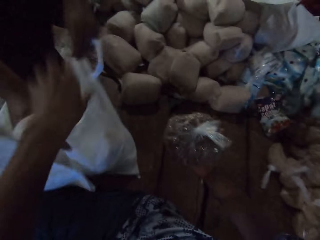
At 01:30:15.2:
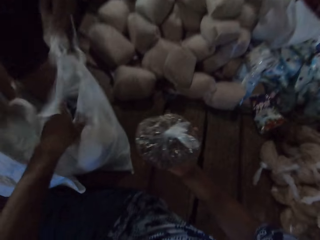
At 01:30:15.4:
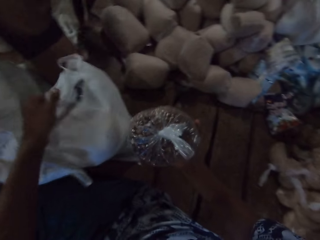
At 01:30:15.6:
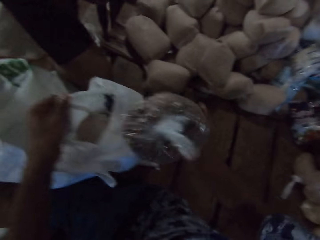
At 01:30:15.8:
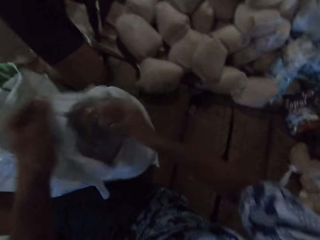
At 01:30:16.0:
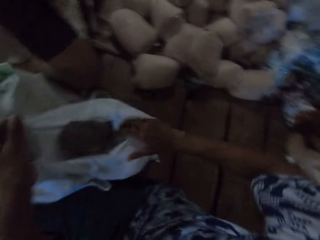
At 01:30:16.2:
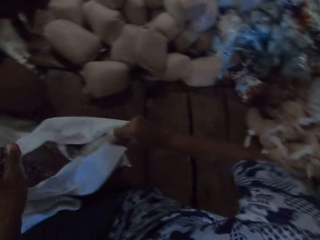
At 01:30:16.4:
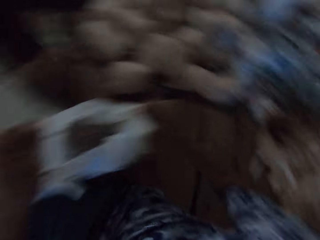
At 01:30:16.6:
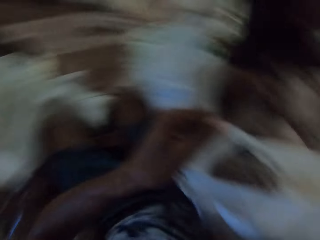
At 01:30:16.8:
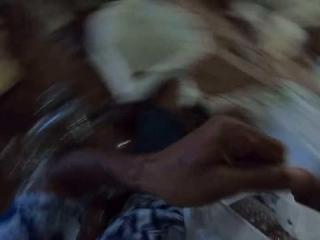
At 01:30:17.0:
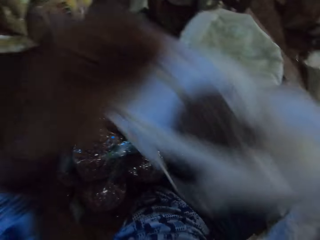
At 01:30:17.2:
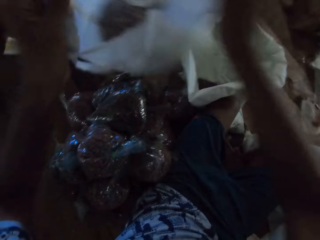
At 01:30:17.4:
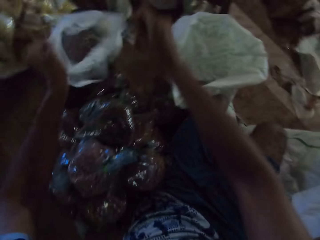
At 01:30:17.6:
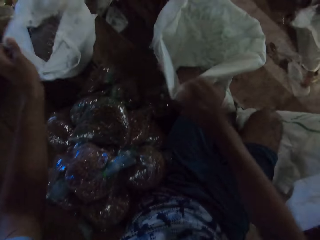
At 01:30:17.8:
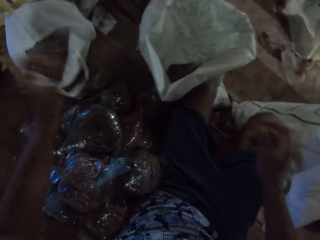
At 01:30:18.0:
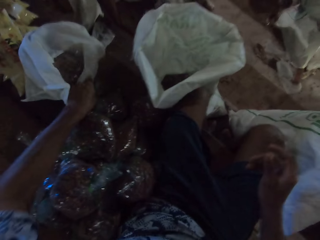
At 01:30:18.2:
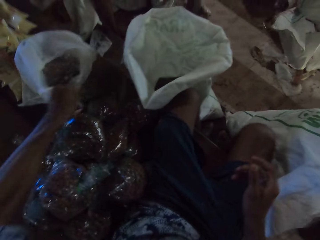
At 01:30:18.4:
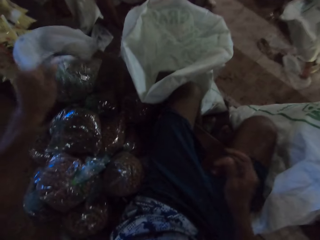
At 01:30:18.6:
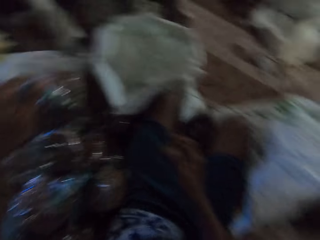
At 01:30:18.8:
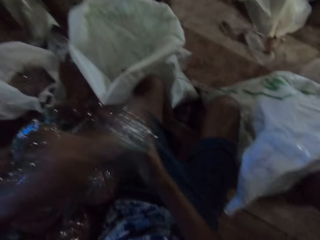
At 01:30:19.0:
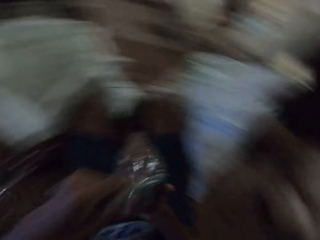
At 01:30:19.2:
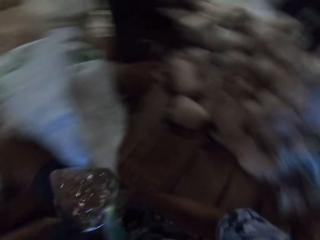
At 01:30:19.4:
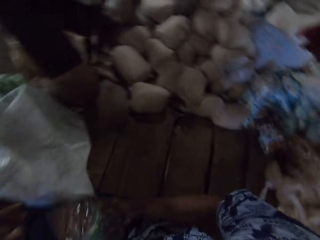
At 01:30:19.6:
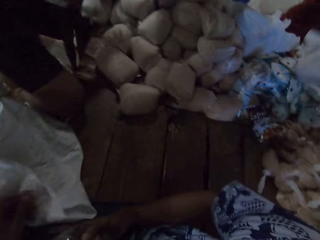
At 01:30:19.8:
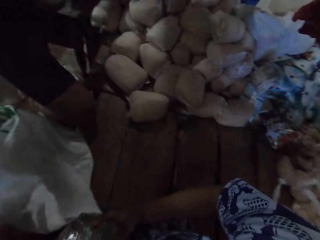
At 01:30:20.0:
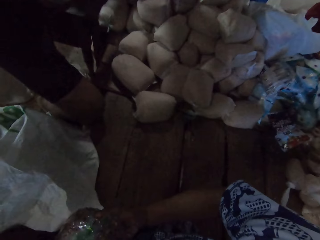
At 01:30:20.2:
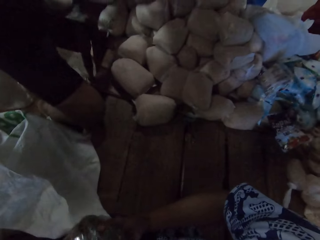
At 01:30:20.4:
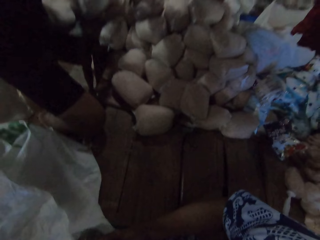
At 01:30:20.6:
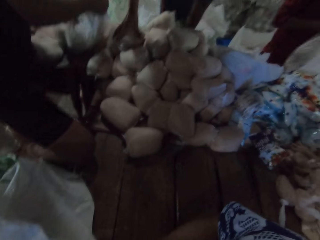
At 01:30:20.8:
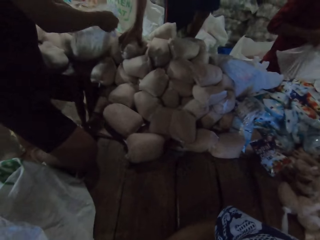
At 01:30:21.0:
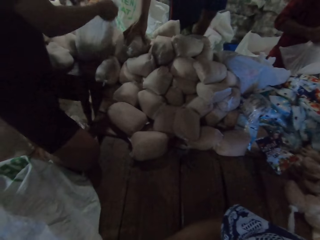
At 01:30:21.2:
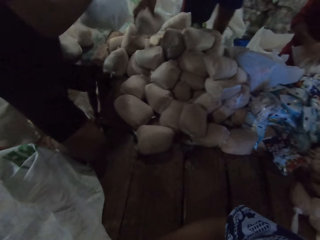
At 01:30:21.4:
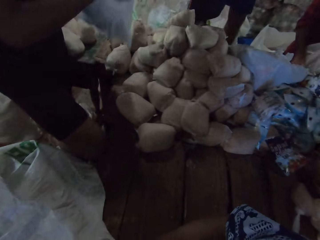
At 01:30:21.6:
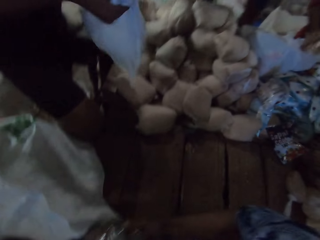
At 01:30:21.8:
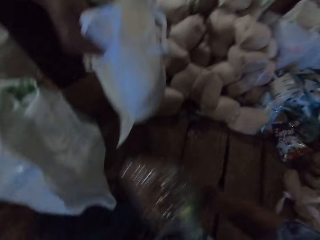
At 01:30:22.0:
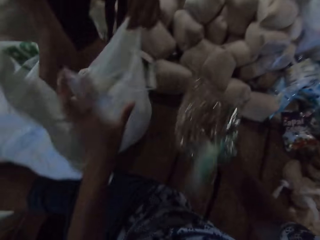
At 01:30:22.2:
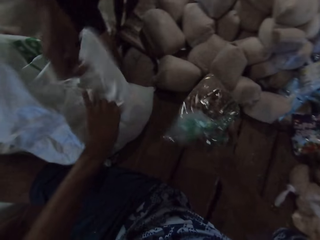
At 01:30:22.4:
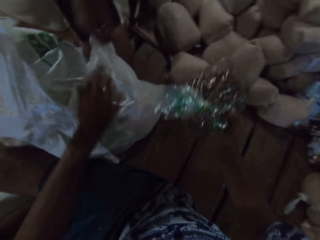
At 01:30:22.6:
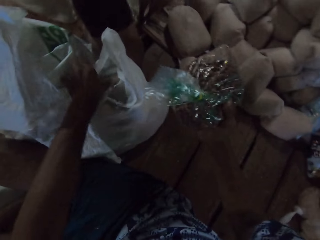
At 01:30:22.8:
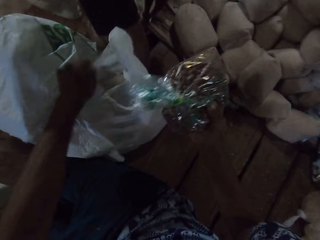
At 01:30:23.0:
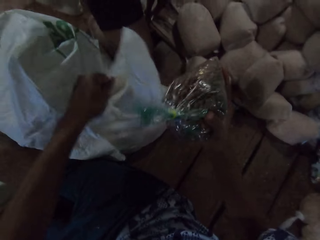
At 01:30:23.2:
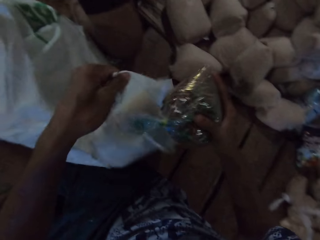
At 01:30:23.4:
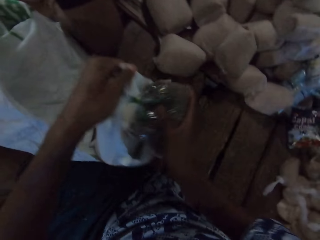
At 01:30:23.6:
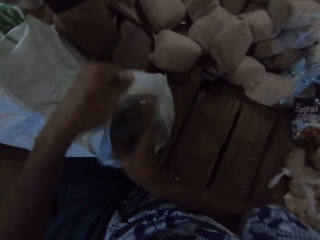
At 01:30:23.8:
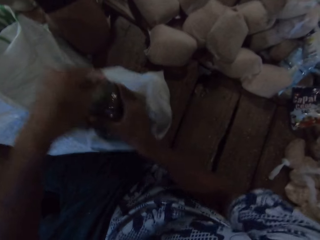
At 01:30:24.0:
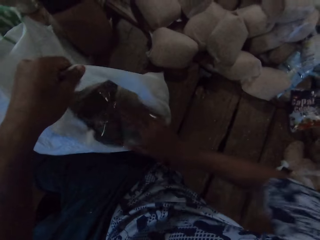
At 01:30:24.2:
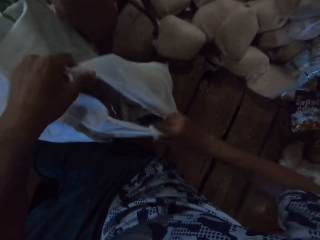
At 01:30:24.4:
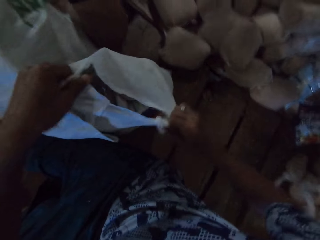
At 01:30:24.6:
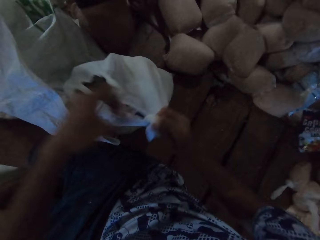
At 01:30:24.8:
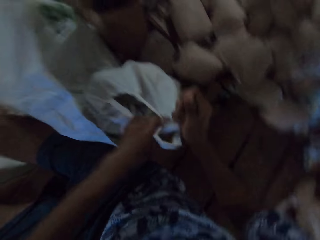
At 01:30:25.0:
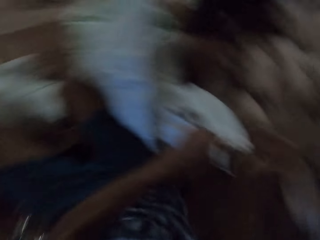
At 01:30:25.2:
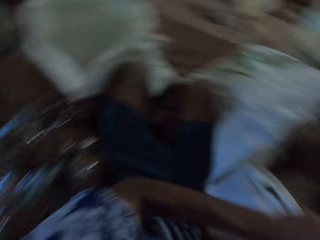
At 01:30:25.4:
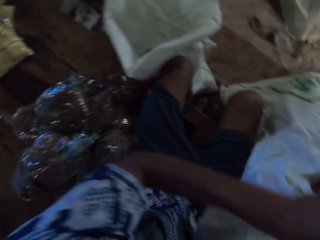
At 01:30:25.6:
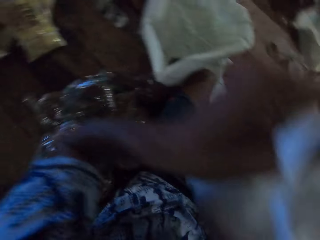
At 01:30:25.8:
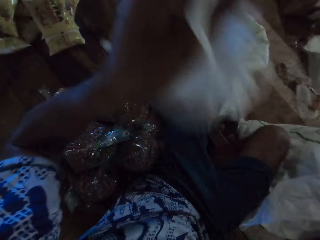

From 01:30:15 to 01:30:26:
A man passes the plastic bag to the camera wearer. The camera wearer opens the plastic bag with his left hand. He holds a packet of something in hand. Another man hands the camera wearer the carrier bag. The camera wearer drops a pack of peas in the plastic bag with his right hand. He picks up the plastic bag from the floor with his hands. He moves the carrier bag on the floor. He passes the plastic bag to a third man with his hands. He picks up a pack of peas on the floor with his left hand. He lets go of the carrier bag. He passes the pack of peas from his left to right hand. He speaks to a fourth man. The fourth man holds a packet of something. The second man hands over a white carrier bag to the camera wearer with his hands. The camera wearer opens the plastic bag with his left hand. He drops the pack of peas in the plastic bag with his right hand. He picks up the plastic bag from the floor with his hands.

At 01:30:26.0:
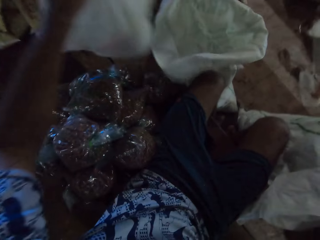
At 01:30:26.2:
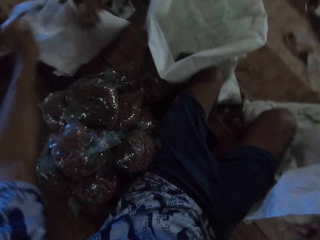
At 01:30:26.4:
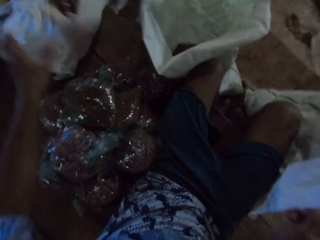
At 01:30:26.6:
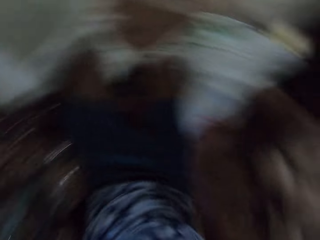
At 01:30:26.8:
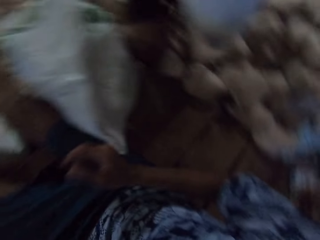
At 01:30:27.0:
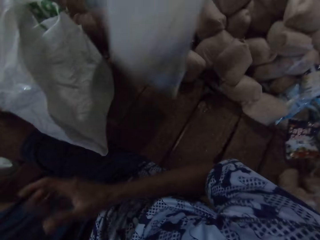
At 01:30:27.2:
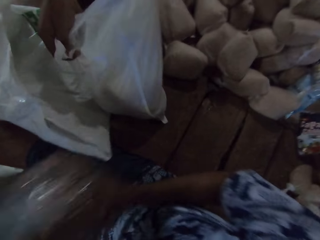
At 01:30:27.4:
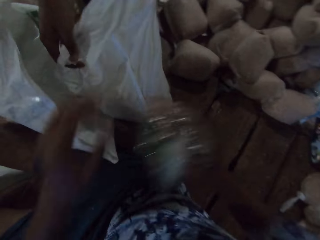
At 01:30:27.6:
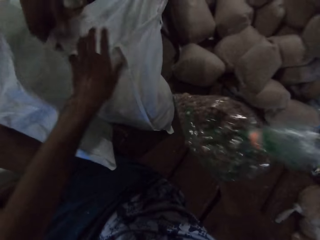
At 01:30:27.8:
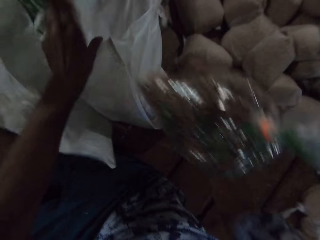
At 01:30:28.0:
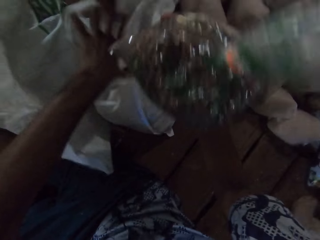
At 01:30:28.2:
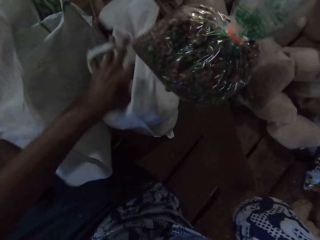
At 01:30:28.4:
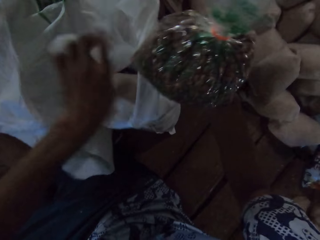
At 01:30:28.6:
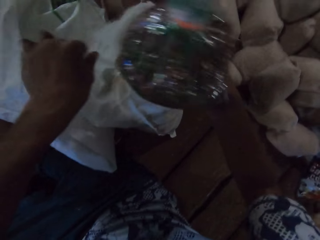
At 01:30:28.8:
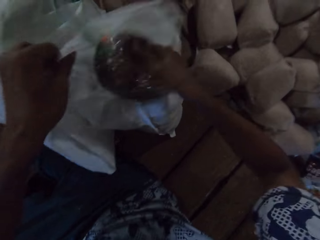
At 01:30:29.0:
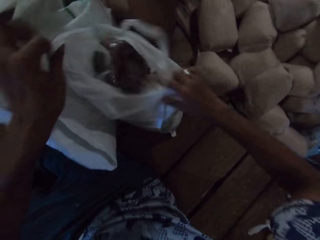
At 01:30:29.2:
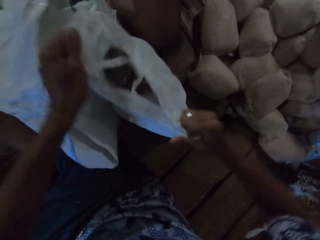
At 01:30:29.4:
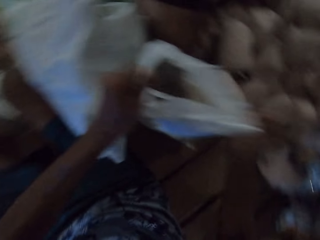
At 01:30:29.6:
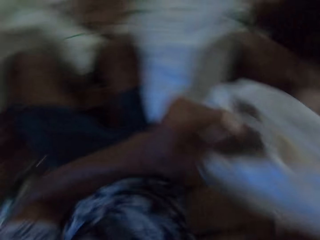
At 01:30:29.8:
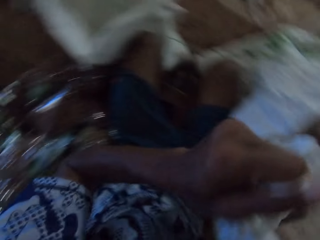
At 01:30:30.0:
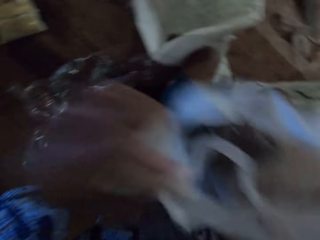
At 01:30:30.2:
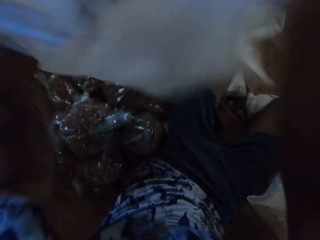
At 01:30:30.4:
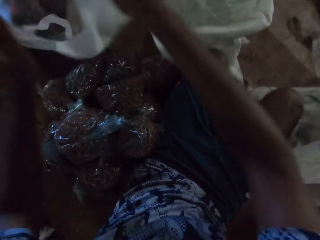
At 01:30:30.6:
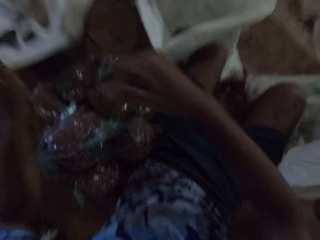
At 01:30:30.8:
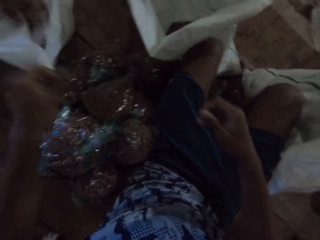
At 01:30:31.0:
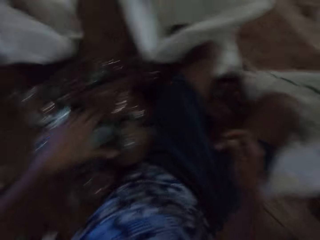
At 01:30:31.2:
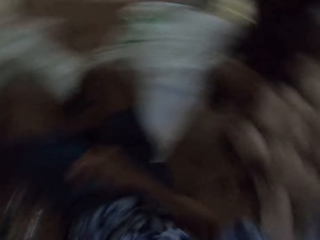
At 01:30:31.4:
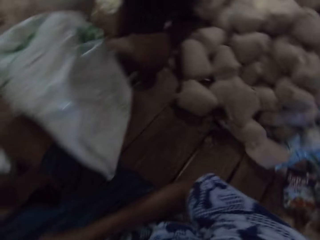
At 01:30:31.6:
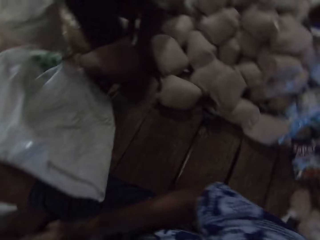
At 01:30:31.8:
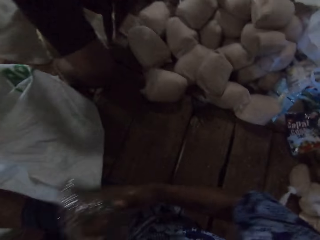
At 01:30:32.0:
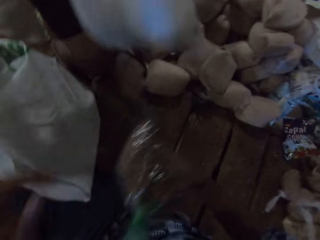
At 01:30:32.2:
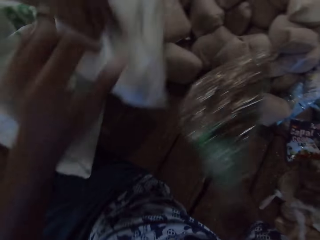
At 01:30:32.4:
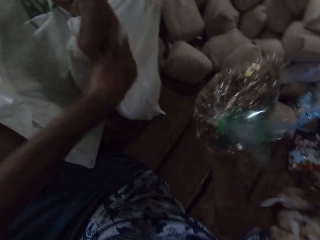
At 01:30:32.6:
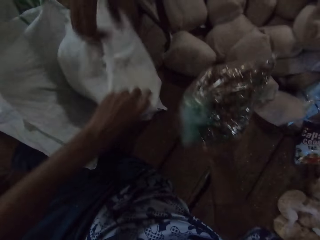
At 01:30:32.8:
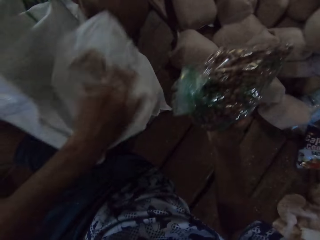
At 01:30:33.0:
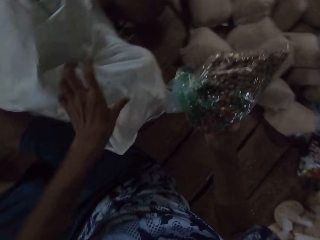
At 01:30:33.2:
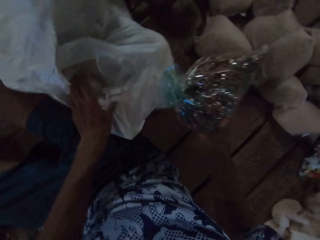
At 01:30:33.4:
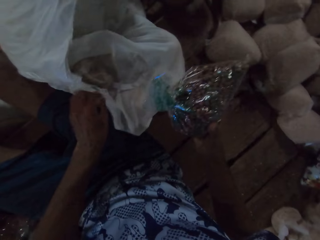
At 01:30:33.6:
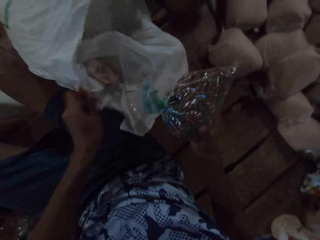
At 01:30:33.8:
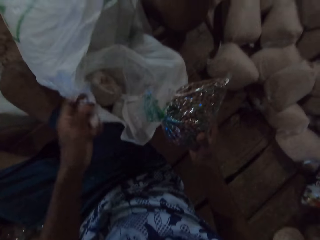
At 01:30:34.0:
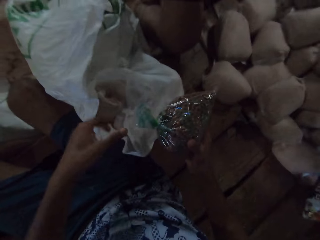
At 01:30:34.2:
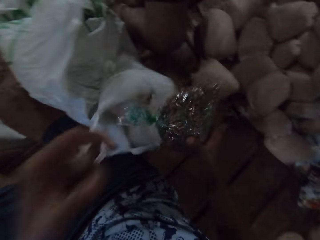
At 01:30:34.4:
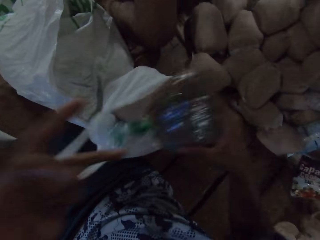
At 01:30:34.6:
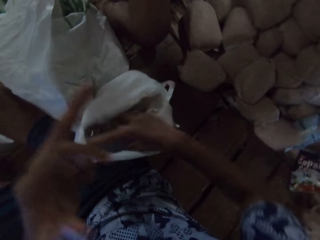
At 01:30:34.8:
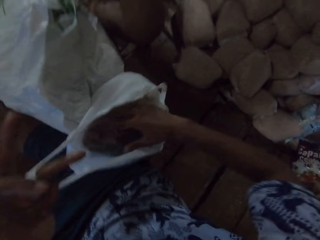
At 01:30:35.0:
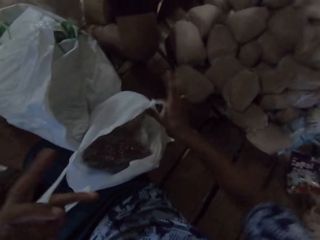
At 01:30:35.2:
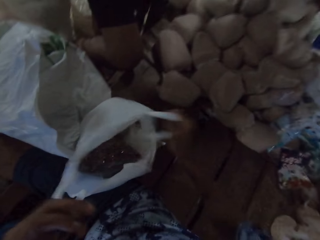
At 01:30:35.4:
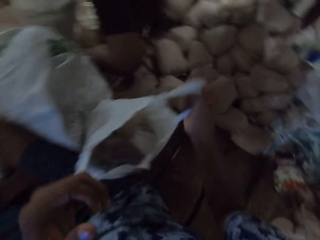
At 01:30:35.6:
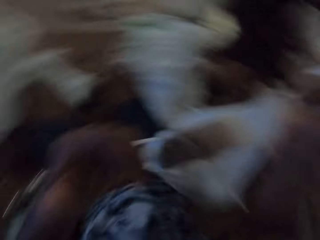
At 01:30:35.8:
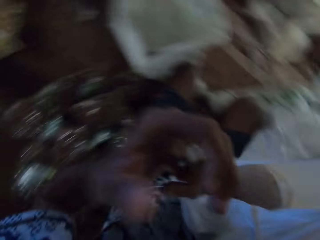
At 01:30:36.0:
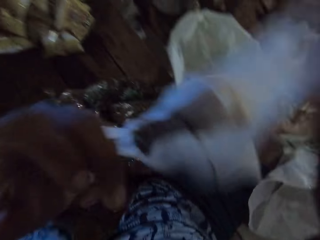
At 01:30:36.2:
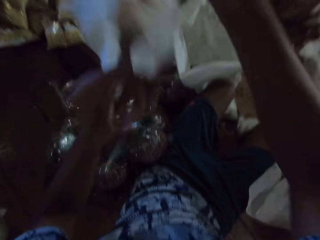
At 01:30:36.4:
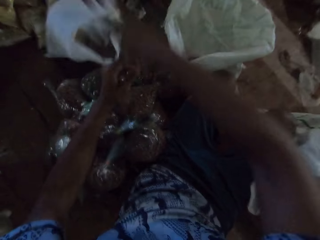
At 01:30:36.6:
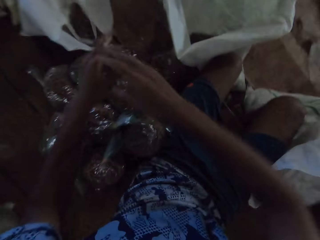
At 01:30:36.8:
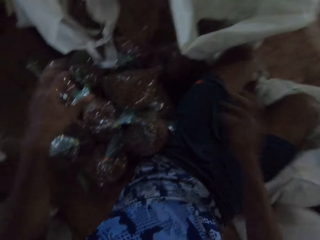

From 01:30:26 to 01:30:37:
The camera wearer moves the carrier bag on the floor. He passes the plastic bag to a man with his hands. He picks up a pack of peas on the floor with his left hand. He lets go of the carrier bag on the floor. Another man hands over a white carrier bag to the camera wearer with his hands. The camera wearer passes the pack of peas from his left to right hand. He opens the plastic bag with his left hand. He drops the pack of peas in the plastic bag with his right hand. He picks up the plastic bag from the floor with his hands. He moves the carrier bag on the floor. He passes the plastic bag to the first man with his hands. He picks up a pack of peas on the floor with his left hand. He lets go of the carrier bag on the floor. The other man hands over a white carrier bag to the camera wearer with his hands. The camera wearer opens the plastic bag with his left hand. He drops the pack of peas in the plastic bag with his right hand. He picks up the plastic bag from the floor with his hands. He moves the carrier bag on the floor. He passes the plastic bag to the first man with his hands.
